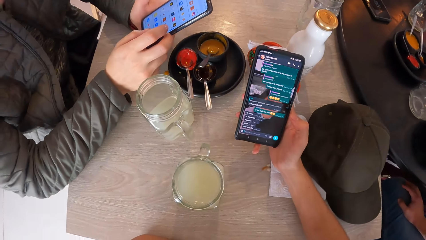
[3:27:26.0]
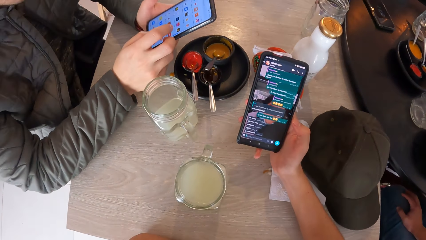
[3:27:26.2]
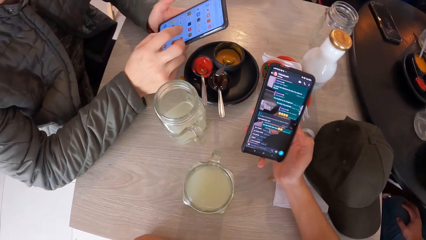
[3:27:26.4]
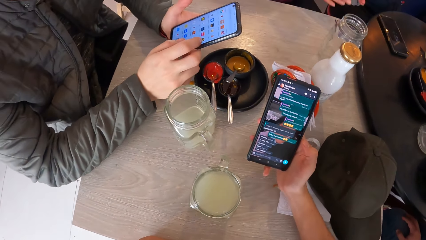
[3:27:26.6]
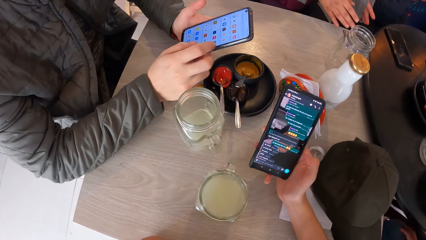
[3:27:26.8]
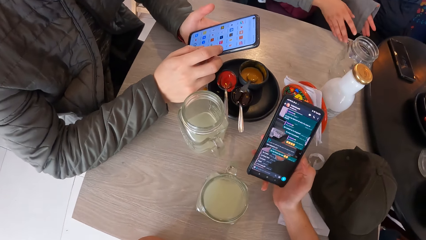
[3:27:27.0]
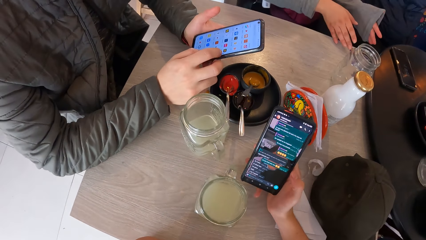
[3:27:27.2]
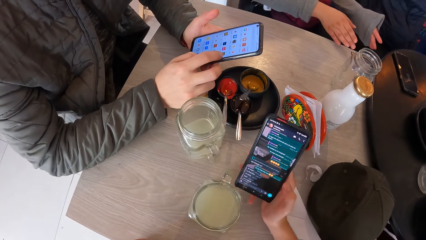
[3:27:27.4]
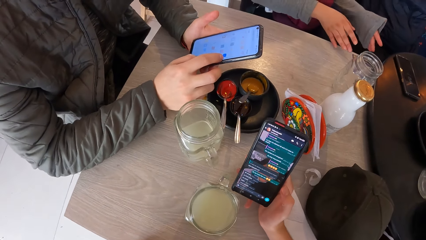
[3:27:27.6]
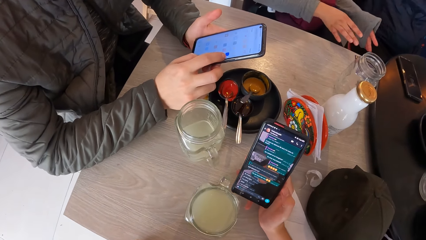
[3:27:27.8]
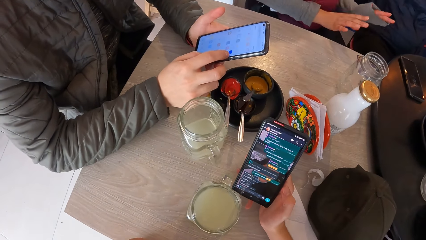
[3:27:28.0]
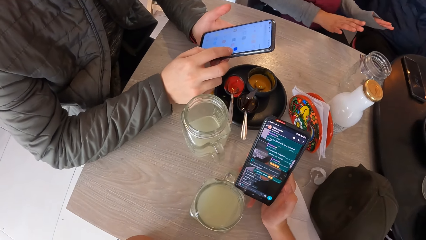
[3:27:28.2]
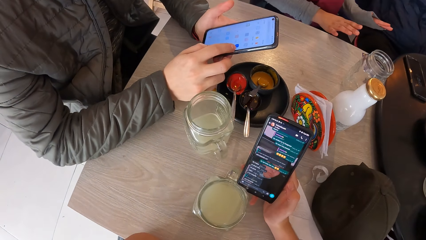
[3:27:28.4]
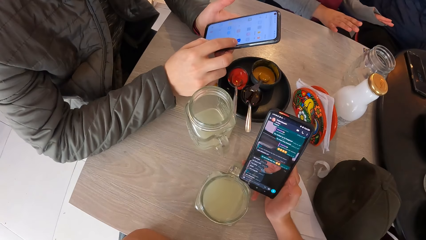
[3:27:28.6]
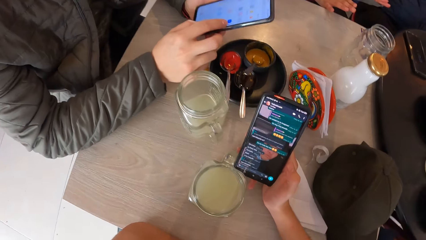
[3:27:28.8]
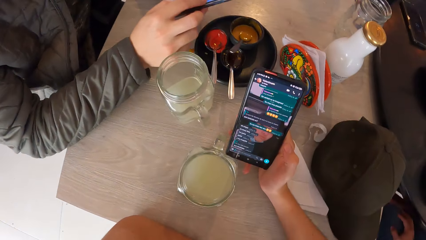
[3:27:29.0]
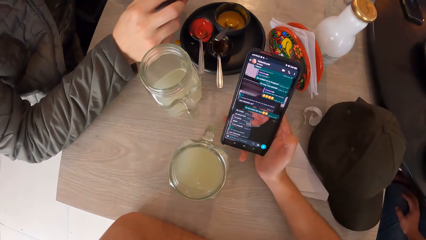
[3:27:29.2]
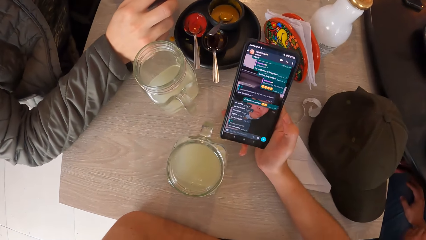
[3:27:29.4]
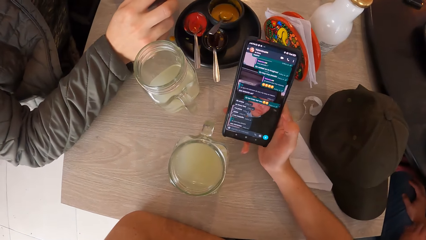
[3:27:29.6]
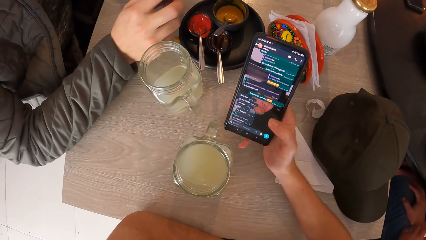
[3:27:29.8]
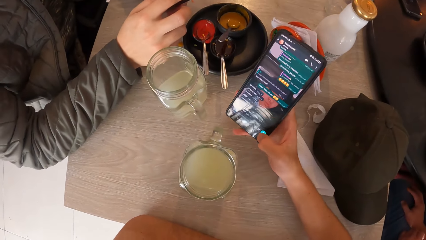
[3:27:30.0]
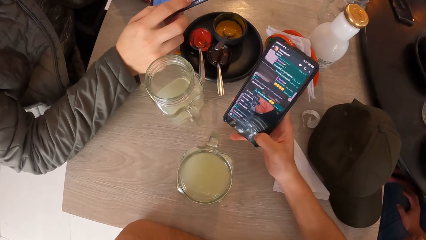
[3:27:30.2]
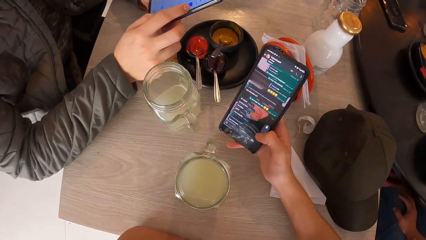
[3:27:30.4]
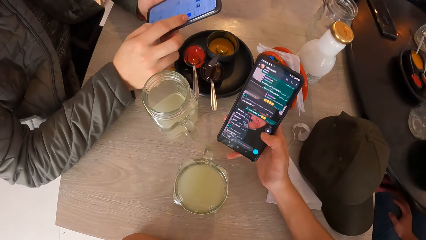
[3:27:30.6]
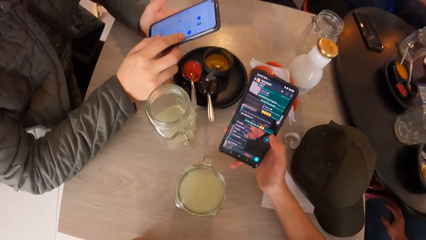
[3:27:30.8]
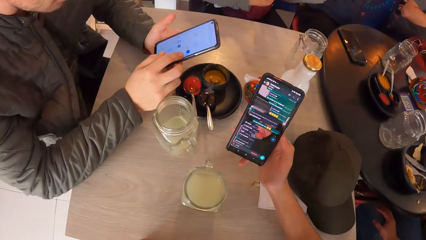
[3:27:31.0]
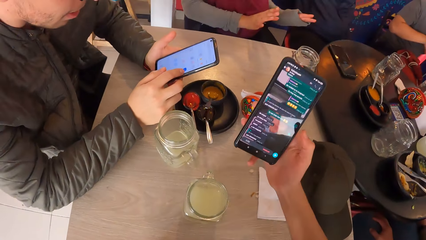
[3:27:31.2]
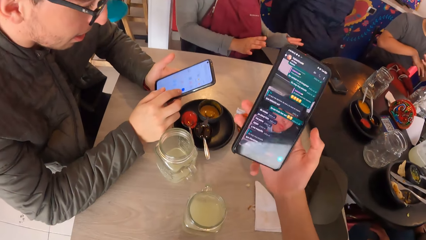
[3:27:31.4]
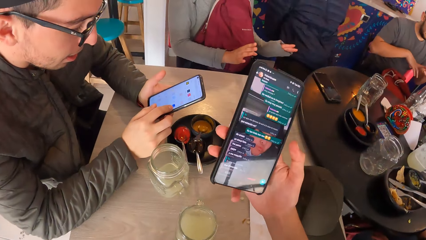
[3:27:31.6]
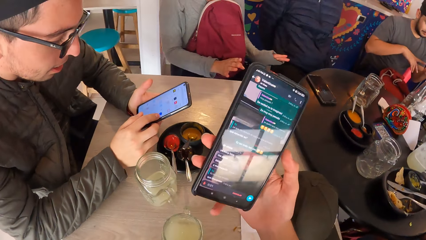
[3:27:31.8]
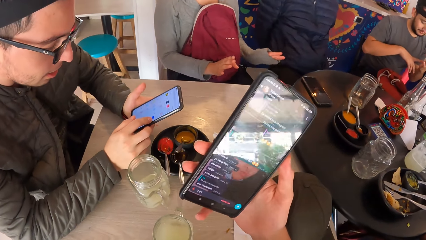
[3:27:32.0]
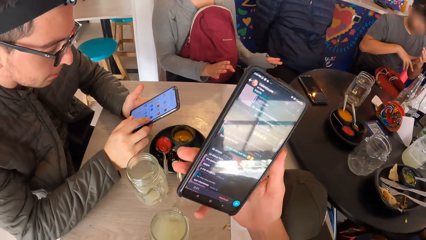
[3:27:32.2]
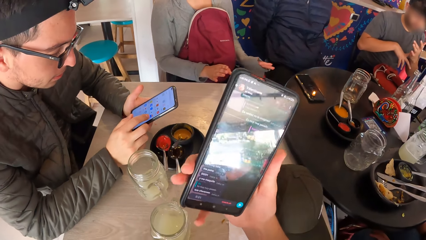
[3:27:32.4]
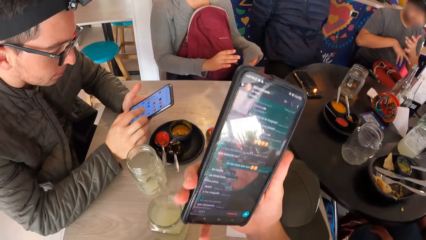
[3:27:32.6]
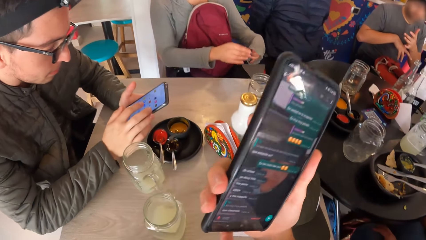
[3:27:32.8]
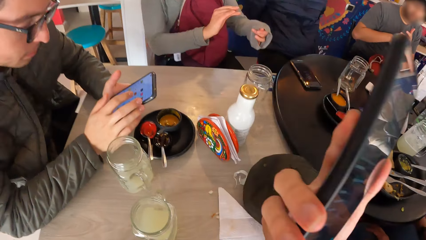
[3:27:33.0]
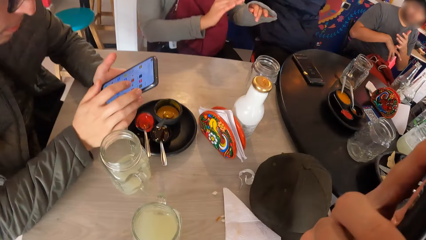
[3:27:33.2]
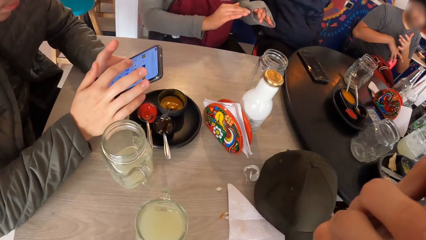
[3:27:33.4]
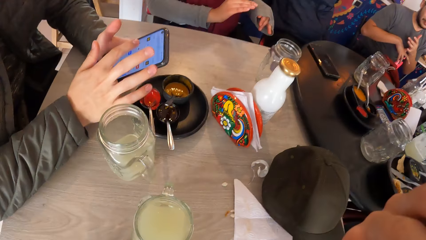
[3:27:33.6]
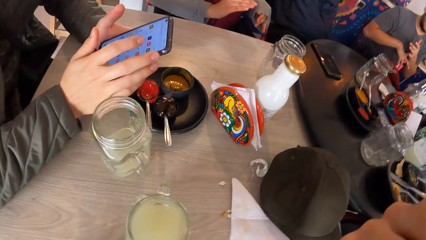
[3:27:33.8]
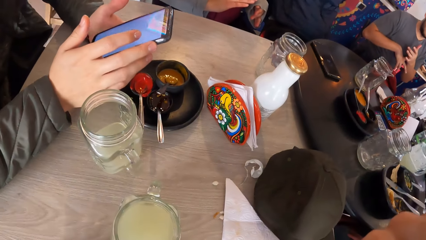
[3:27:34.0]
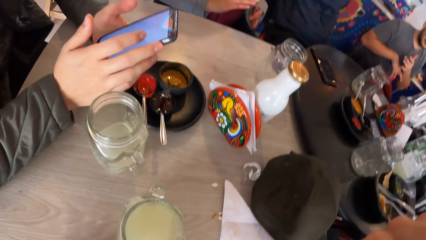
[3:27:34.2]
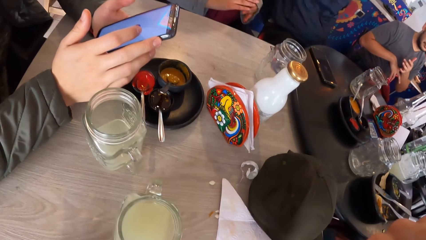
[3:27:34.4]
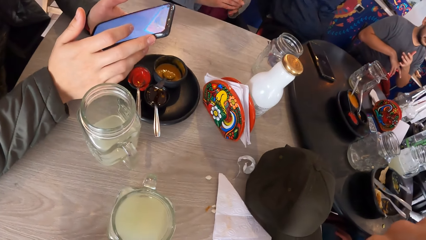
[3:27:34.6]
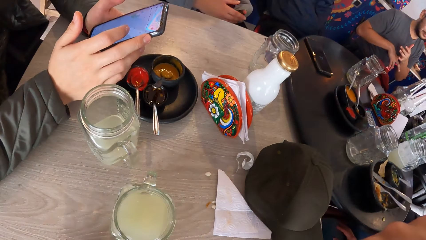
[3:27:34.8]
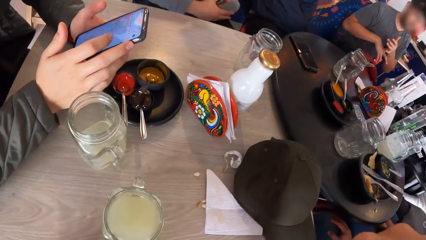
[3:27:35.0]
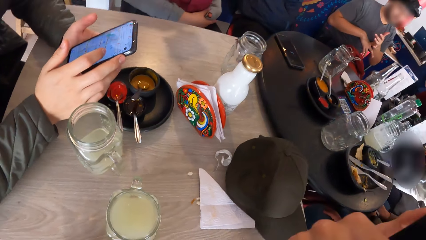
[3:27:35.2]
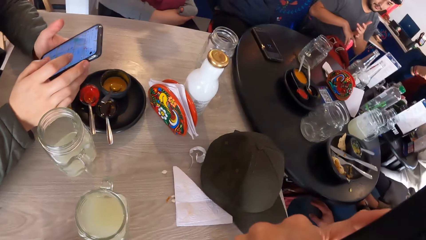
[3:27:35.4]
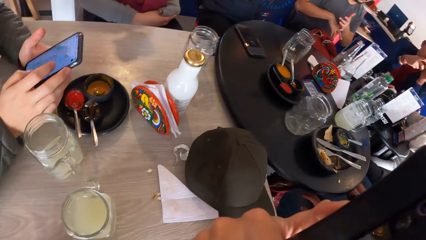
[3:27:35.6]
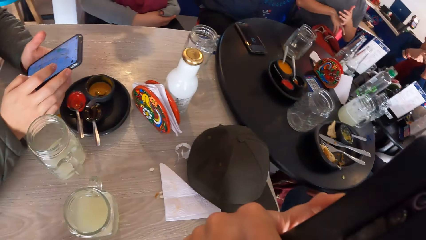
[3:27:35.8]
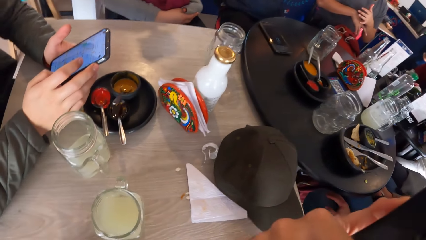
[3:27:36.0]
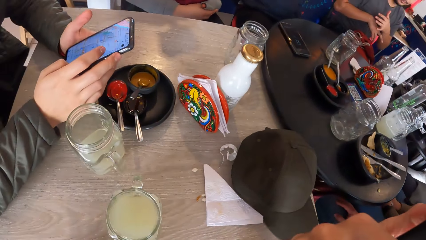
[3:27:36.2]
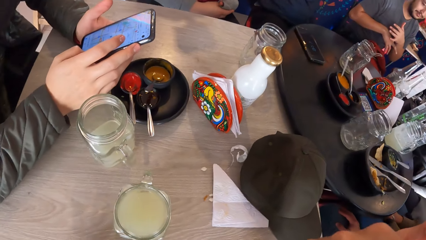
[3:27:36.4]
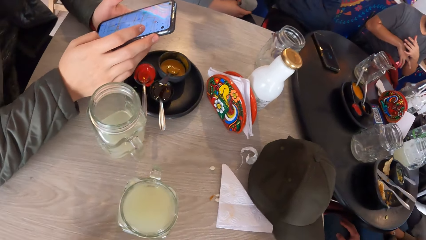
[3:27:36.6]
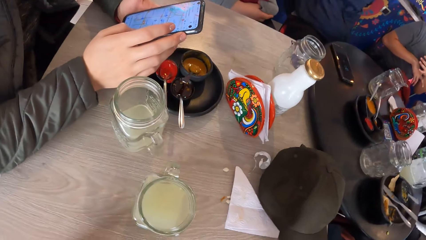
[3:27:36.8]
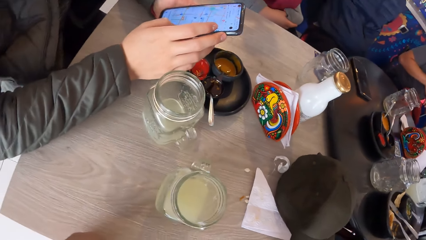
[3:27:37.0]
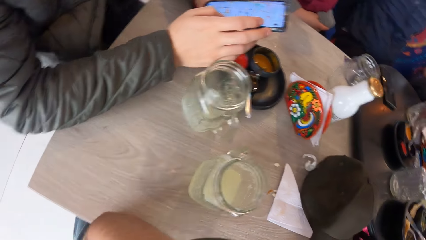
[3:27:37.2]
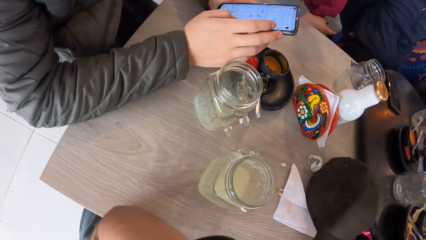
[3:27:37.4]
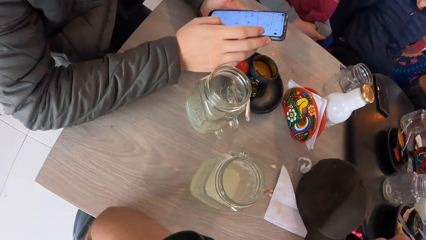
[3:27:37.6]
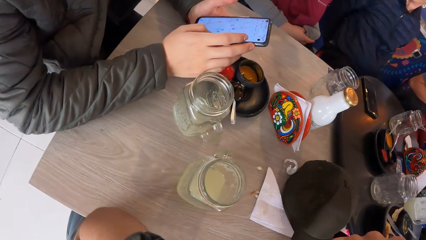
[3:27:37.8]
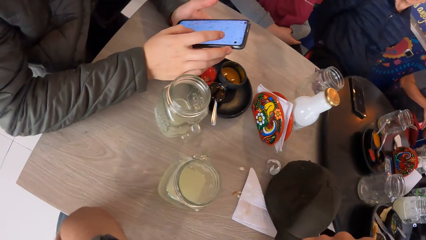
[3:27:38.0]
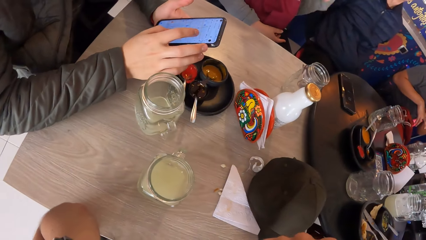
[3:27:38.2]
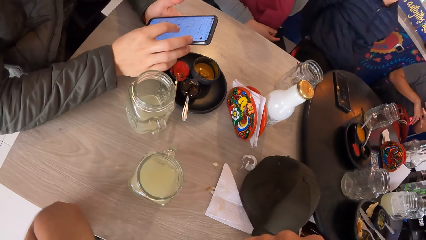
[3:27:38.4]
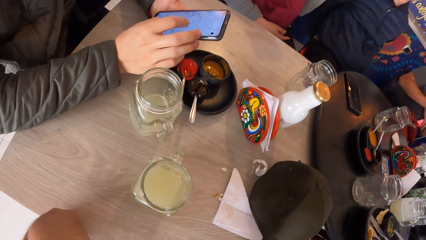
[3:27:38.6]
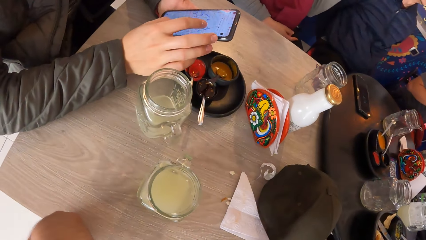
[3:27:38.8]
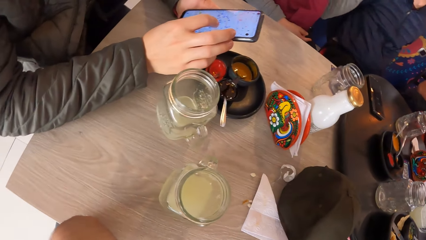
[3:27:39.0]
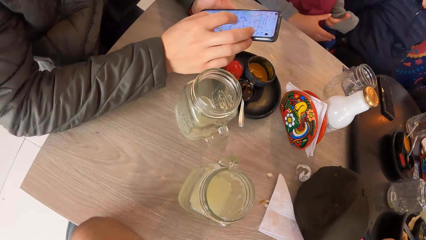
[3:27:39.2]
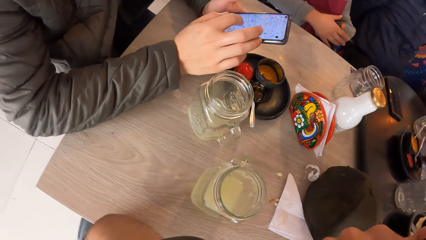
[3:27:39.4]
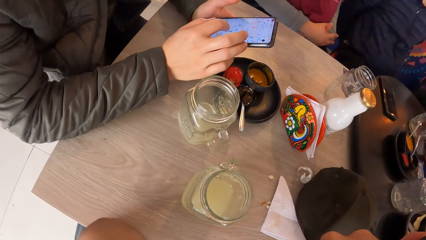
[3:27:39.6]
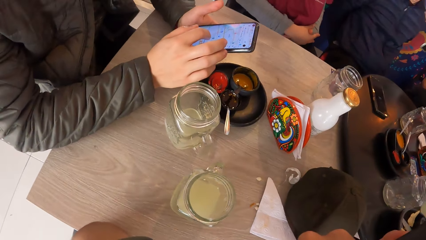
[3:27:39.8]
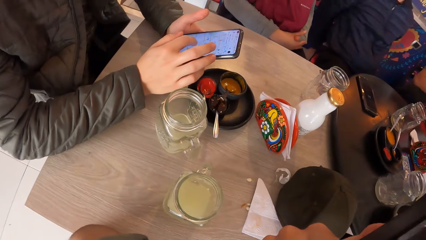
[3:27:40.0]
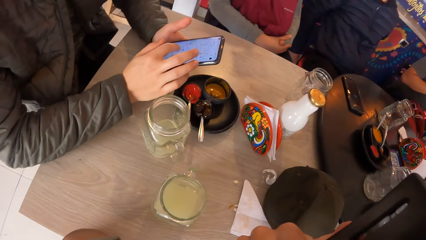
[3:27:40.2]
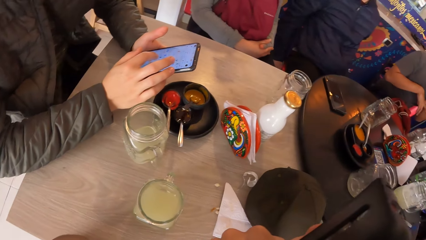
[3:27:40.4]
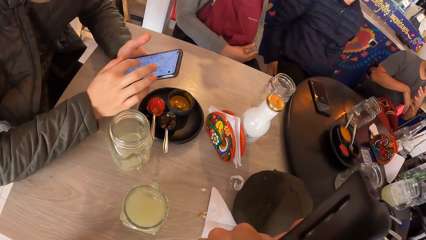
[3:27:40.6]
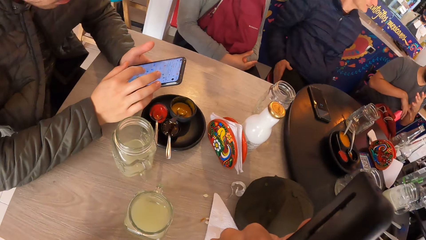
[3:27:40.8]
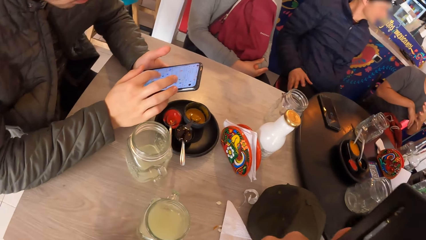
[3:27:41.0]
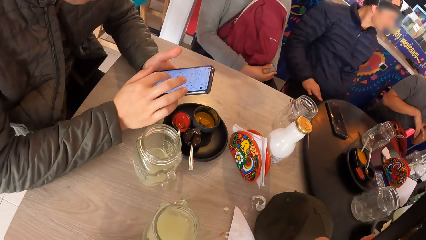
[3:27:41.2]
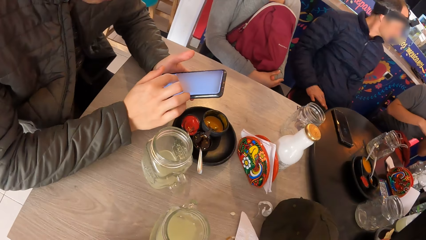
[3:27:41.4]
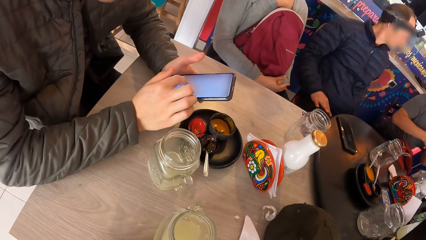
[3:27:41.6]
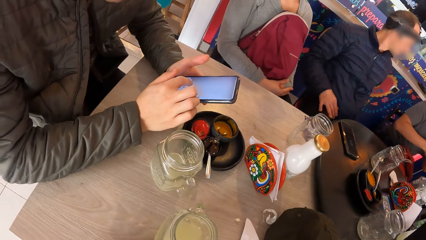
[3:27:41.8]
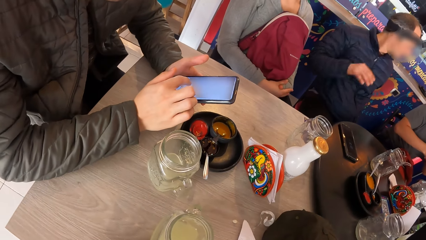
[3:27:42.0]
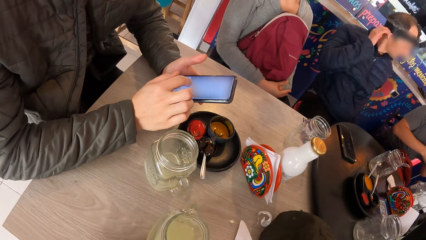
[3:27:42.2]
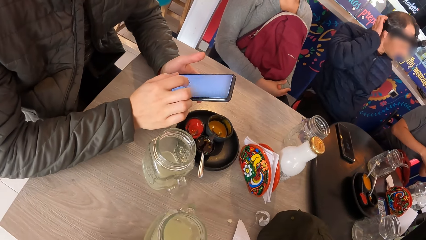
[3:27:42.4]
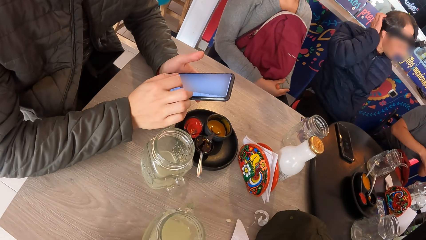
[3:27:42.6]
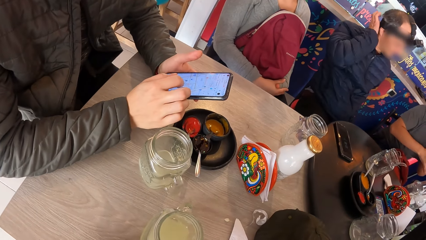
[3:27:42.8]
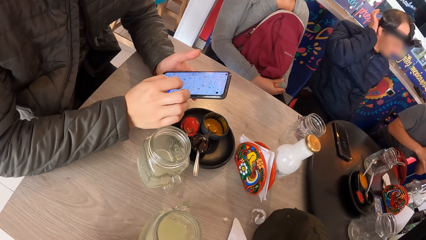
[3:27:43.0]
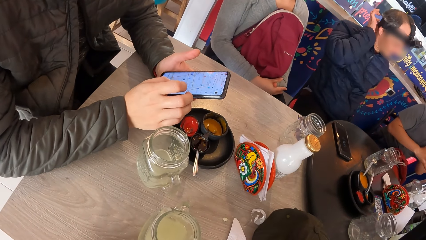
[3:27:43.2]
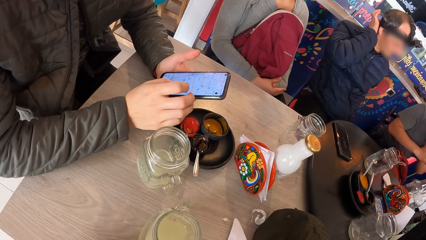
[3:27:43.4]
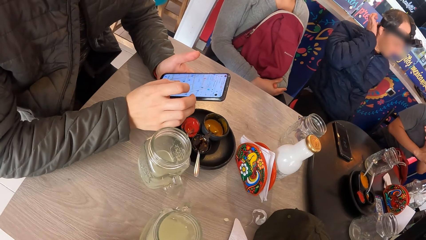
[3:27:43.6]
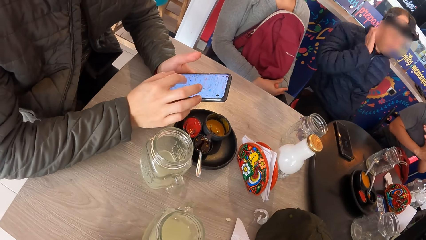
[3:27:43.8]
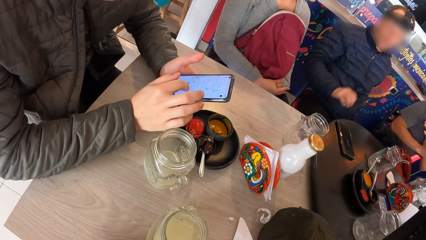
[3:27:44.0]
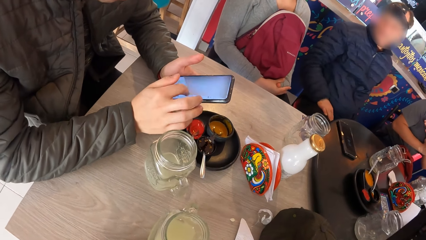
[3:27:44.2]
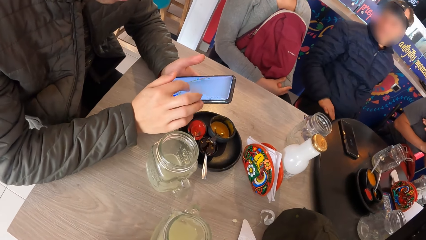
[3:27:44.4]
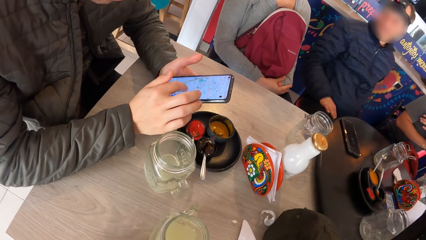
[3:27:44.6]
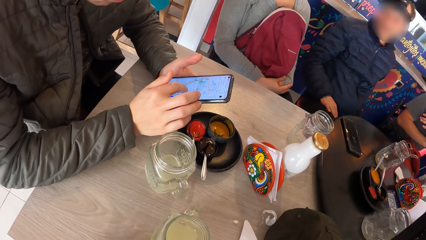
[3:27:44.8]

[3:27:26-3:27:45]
The man operates the phone in his left hand with his right hand. The camera wearer operates the phone. They lift the phone. They look around.
